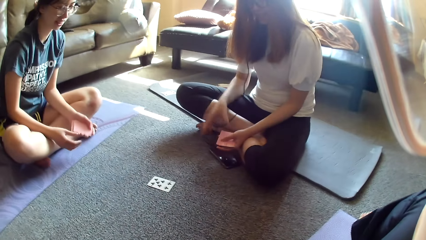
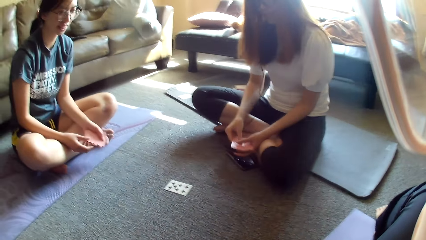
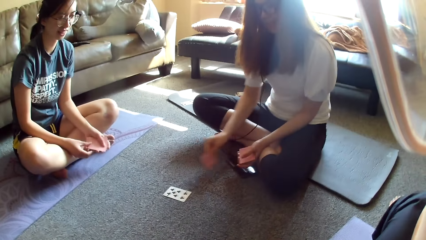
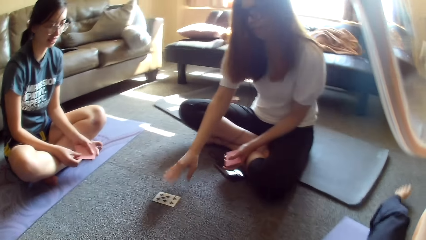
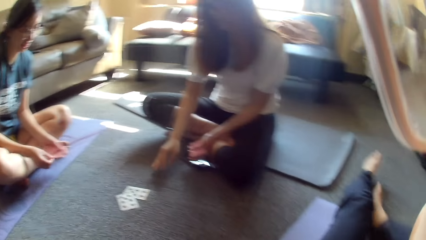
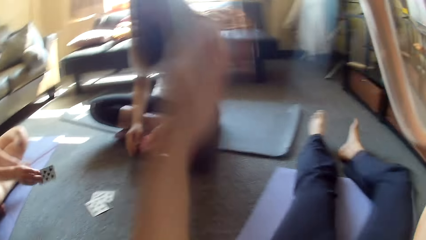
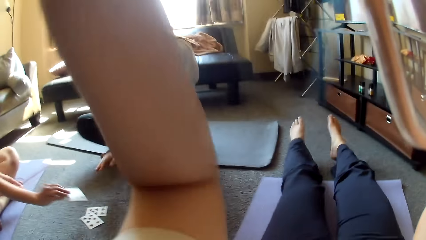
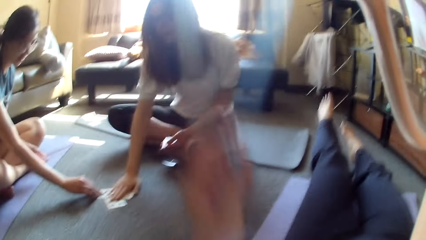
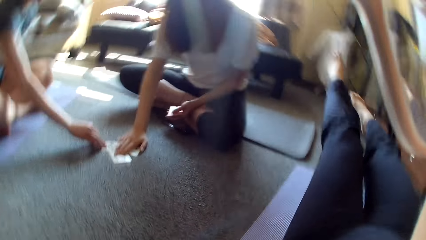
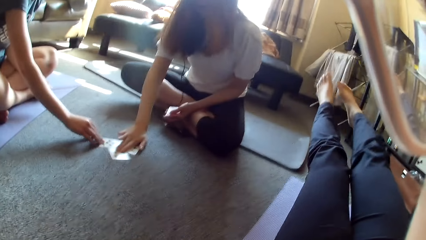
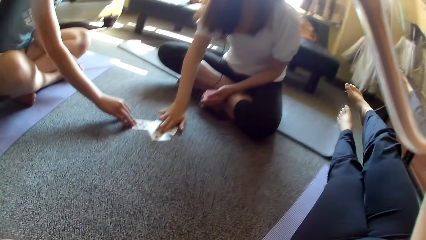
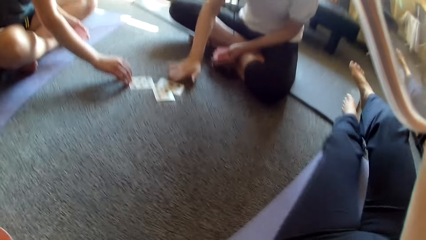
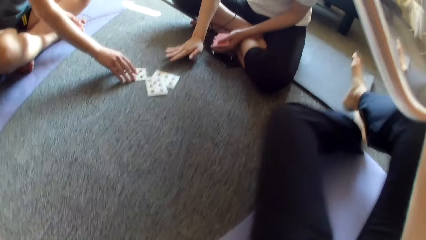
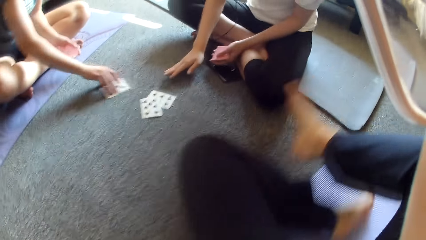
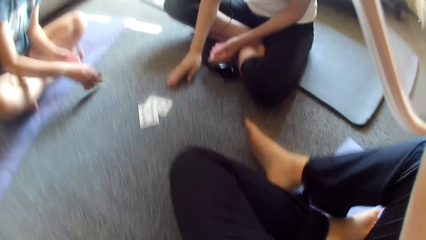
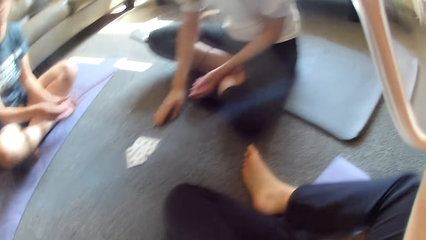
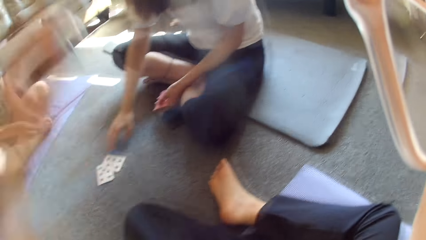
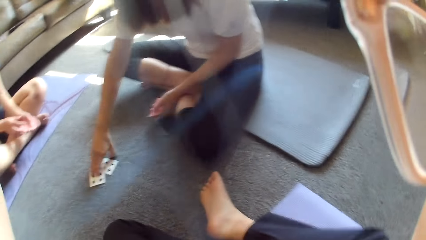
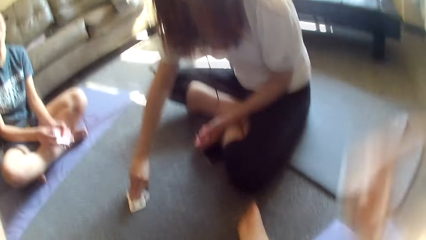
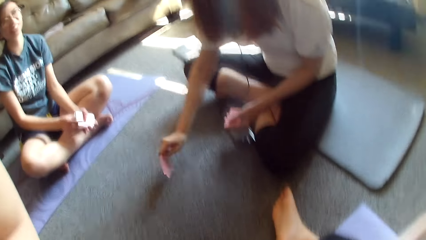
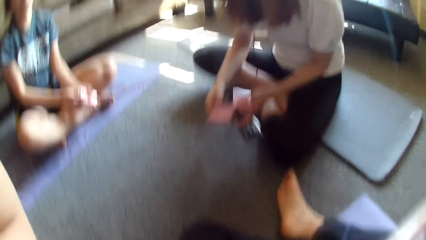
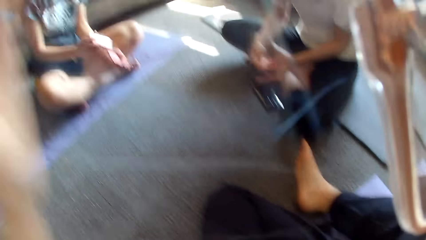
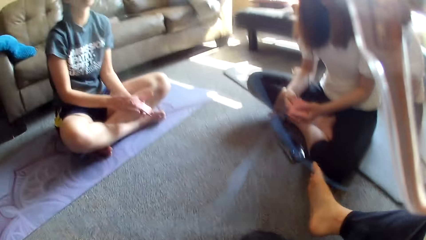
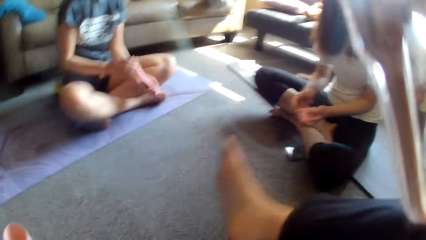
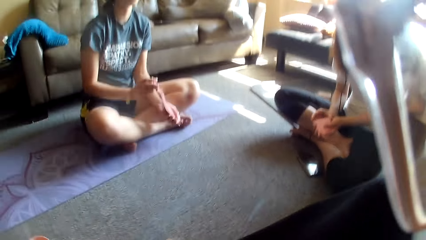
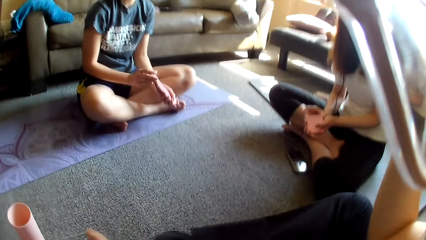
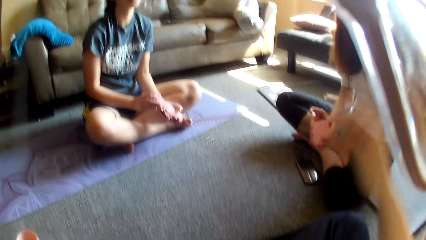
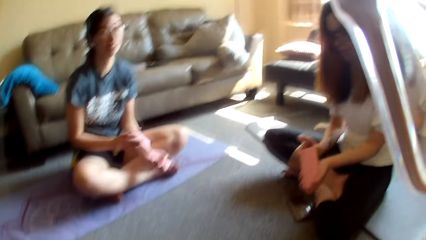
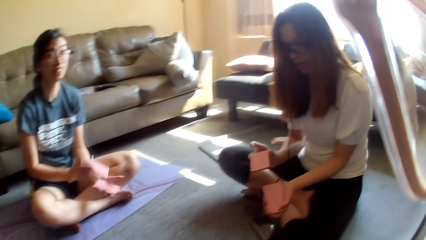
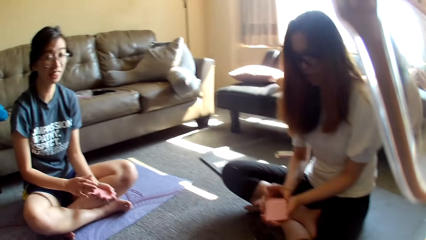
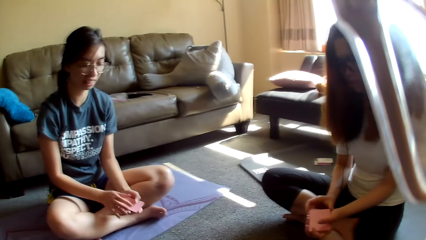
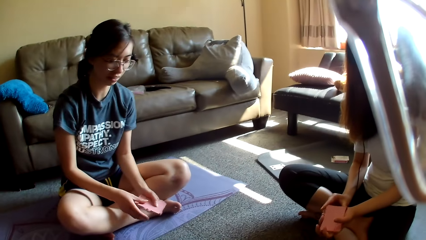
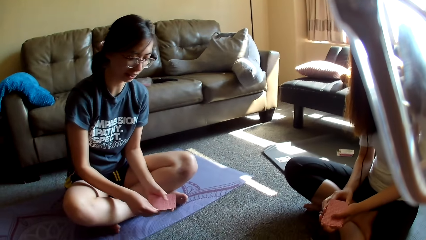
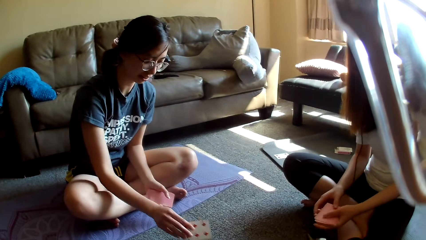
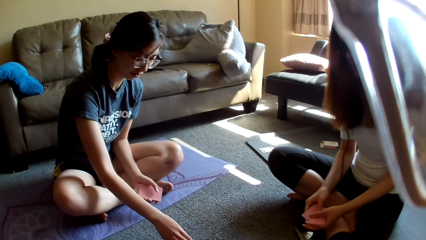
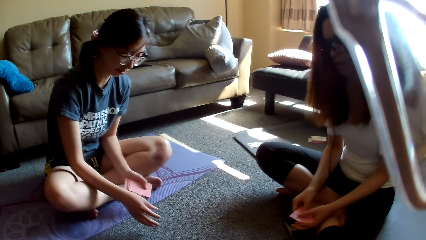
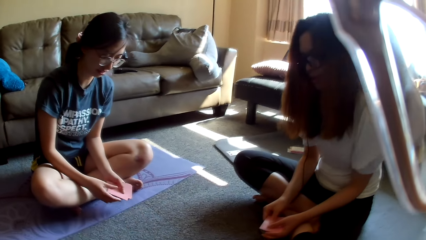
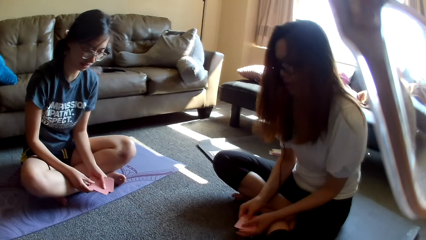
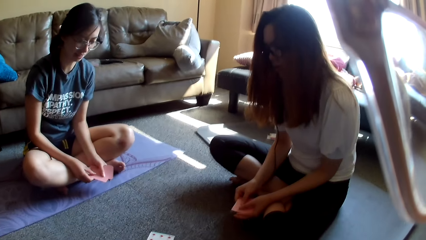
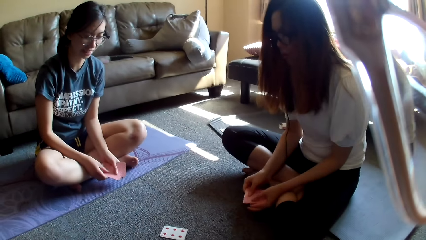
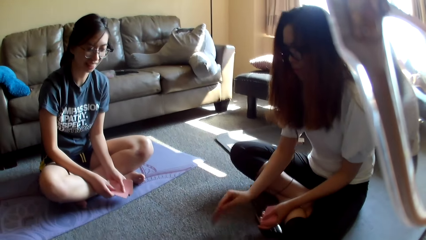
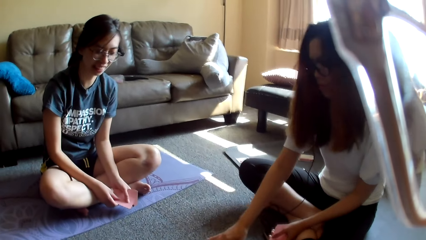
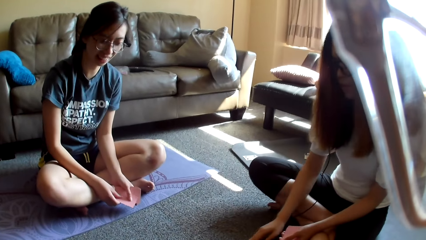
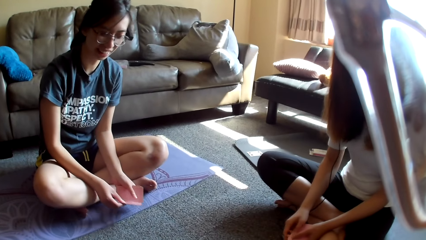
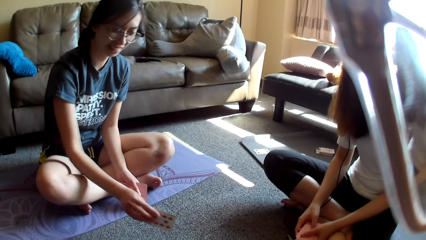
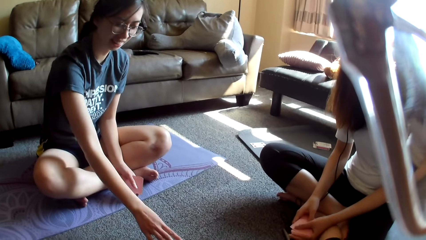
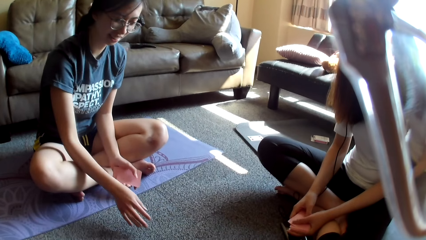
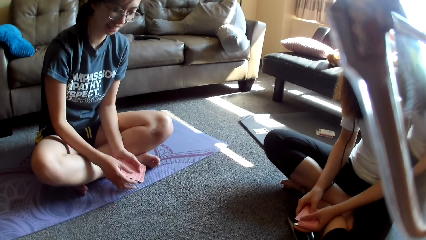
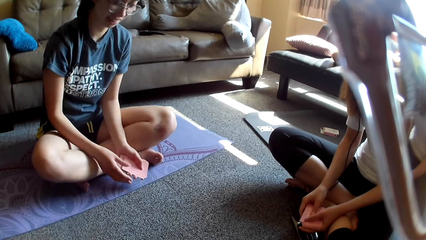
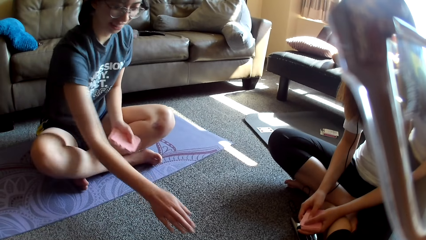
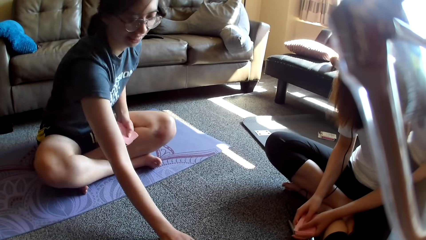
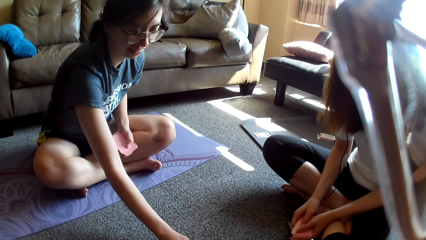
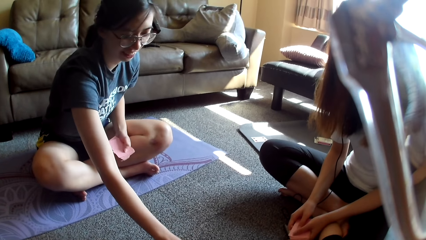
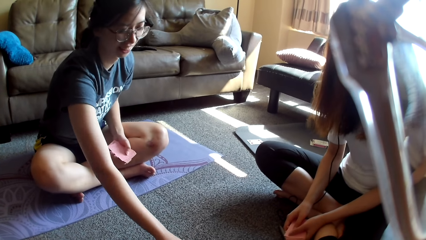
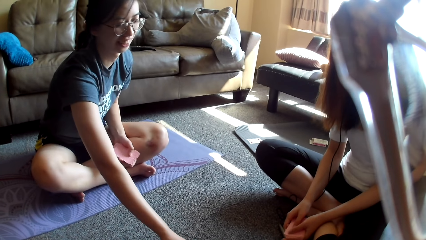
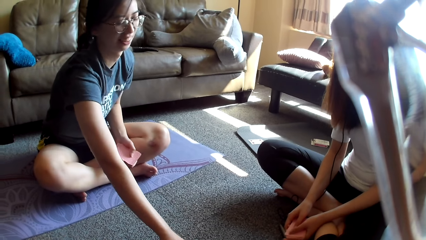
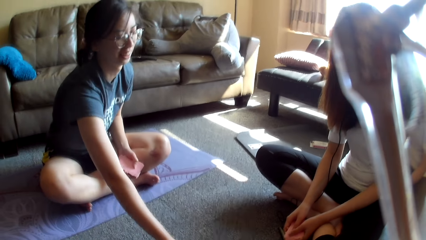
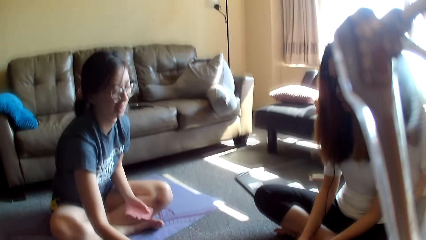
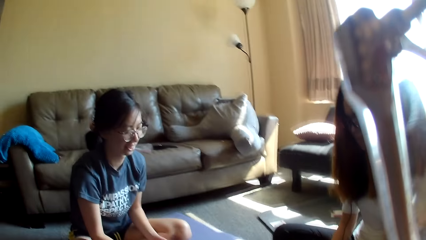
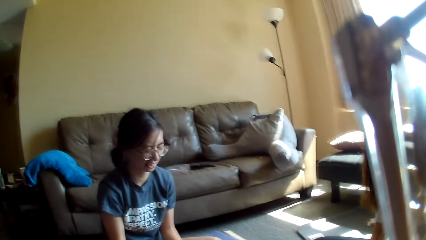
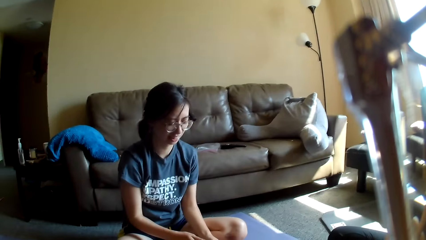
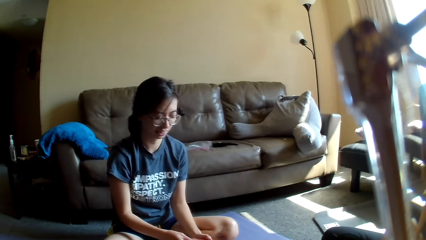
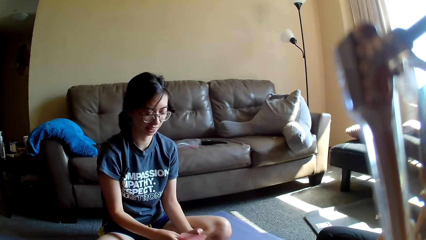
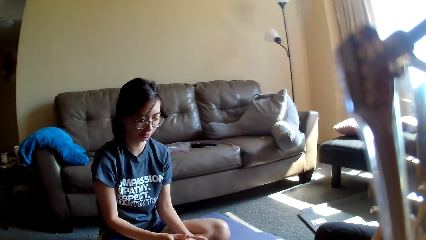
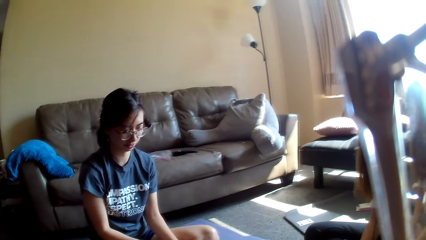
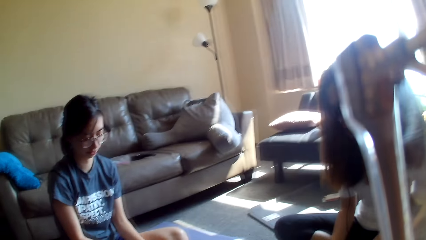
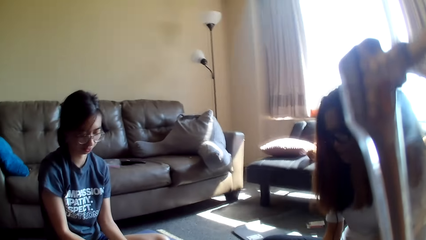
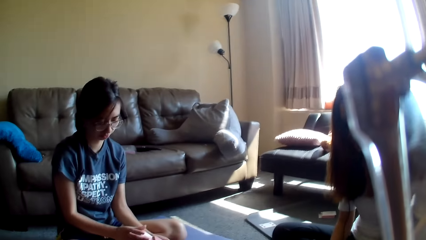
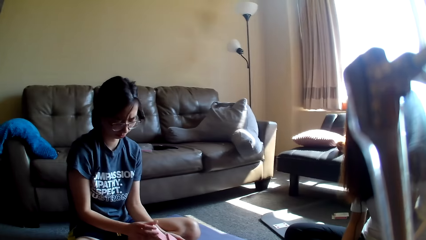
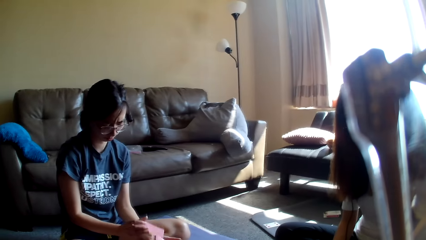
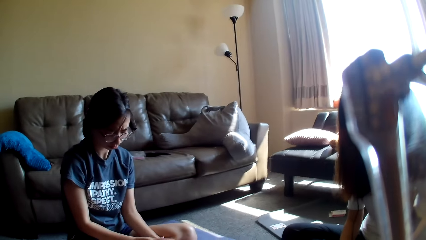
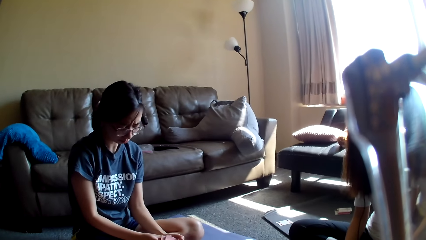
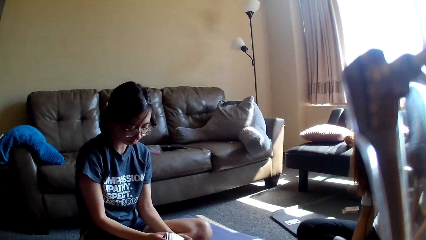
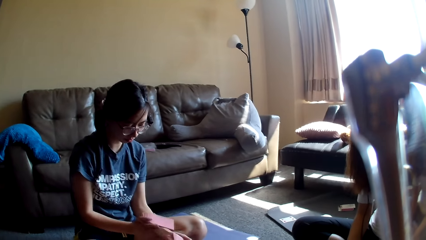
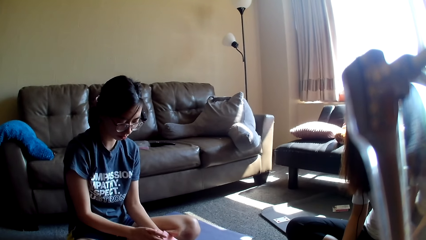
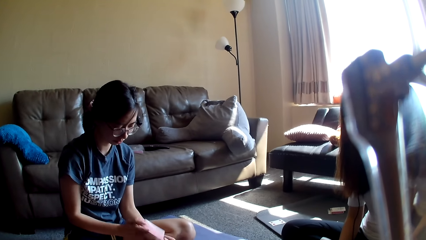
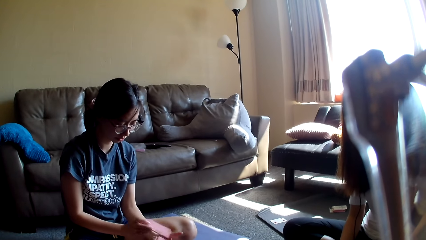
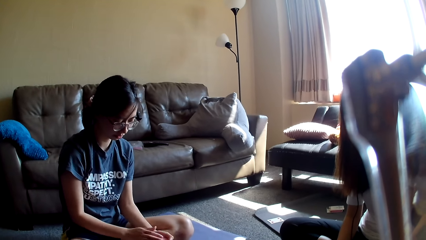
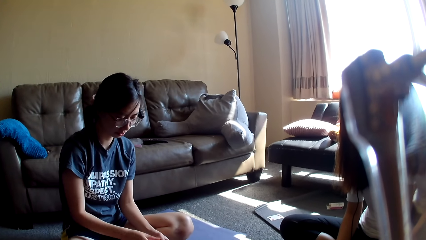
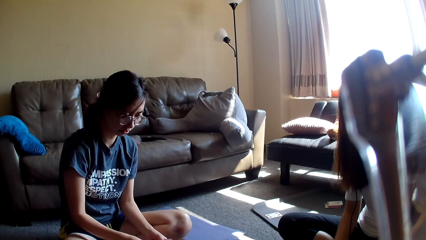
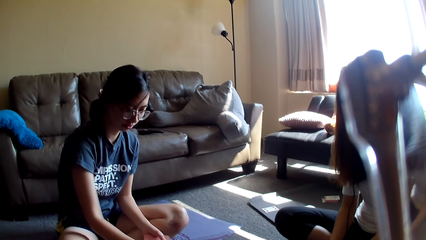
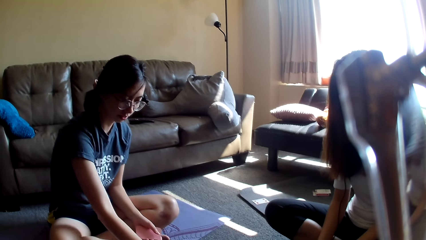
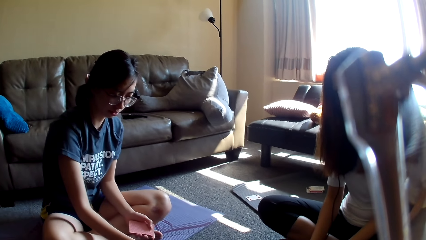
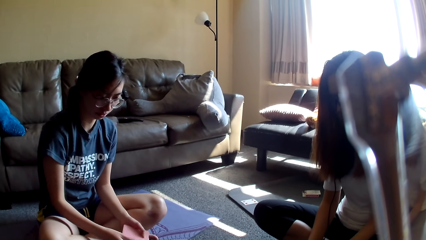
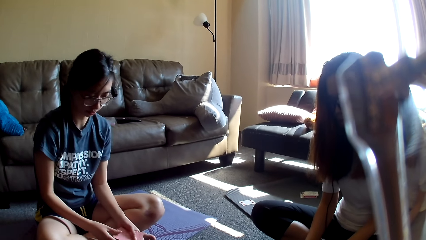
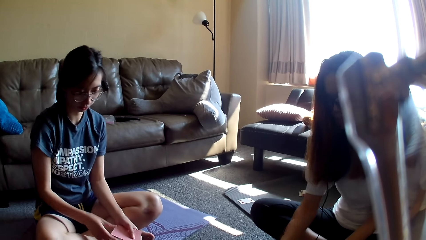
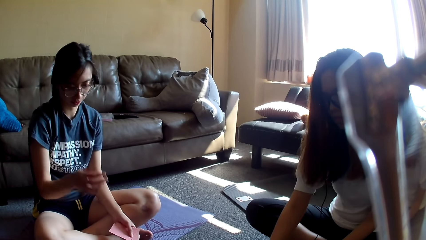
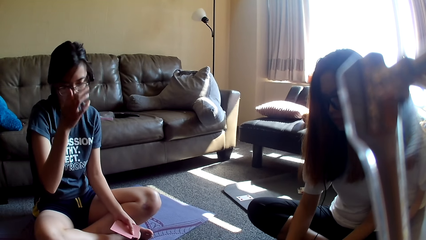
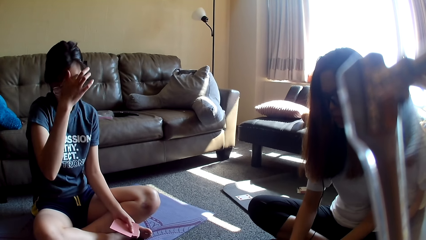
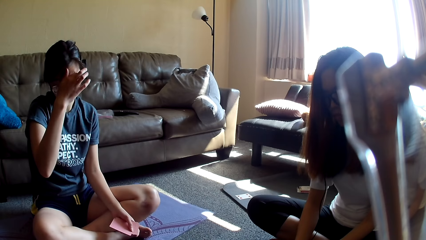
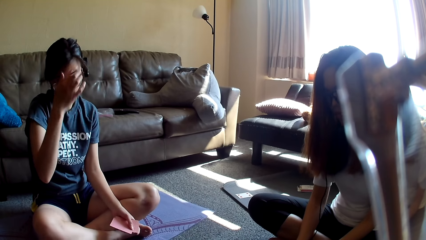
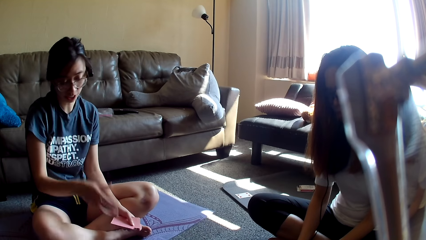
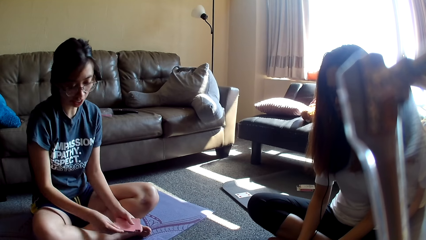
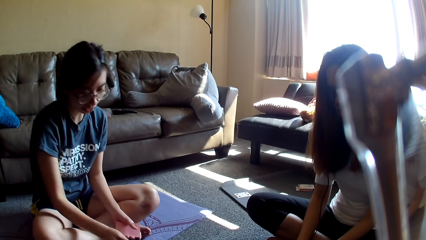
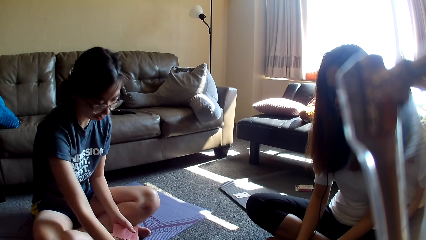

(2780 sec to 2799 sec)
A woman places a card on the floor. Another woman holds cards, picks a card and places the card on the floor. The camera wearer stretches the legs. The first woman picks up the card game. The camera wearer lifts a hand. The first woman places a card on the floor. The other woman places a card on the floor and puts her hand on the cards. The first woman picks up the card game. The camera wearer crosses the legs. The other woman removes her hand from the cards. The first woman holds the card game with the other hand. The other woman picks up cards. The camera wearer sits upright and adjusts the camera. The other woman puts the cards together. The camera wearer lowers a hand. The first woman mixes the card game. The camera wearer lowers the hands. The other woman mixes the cards. The first woman picks up the card game and places a card on the table. The other woman picks a card. The first woman holds the card game. The other woman places a card on the floor and holds the cards. The first woman places a card on the table, grabs the cards, mixes the cards, shuffles the card, places a card on the table and holds the cards. The other woman drops the card game. The first woman touches the face and picks up the card game.
